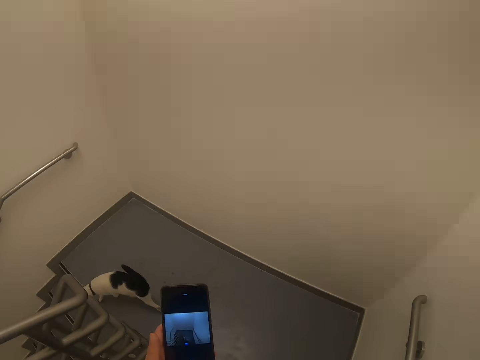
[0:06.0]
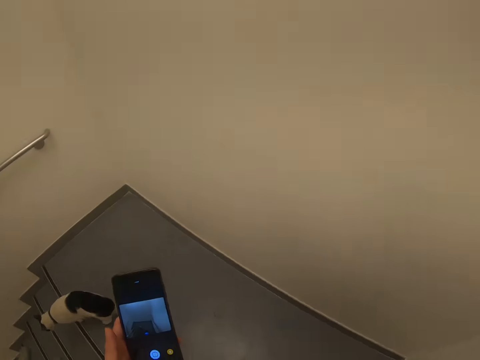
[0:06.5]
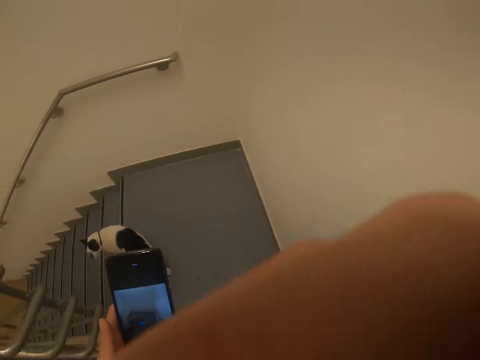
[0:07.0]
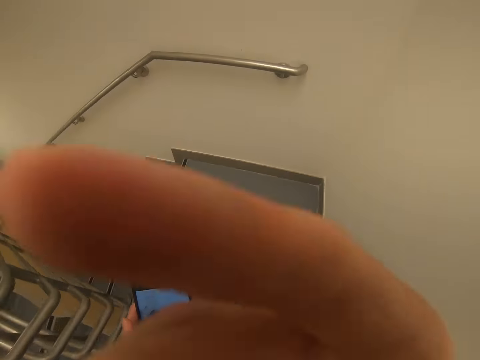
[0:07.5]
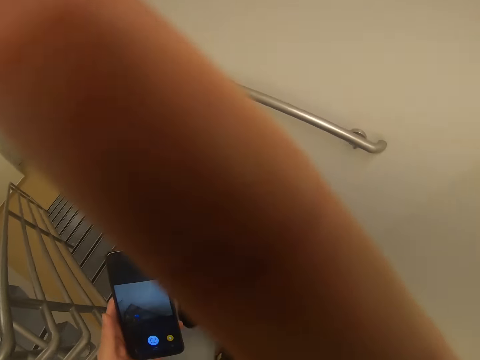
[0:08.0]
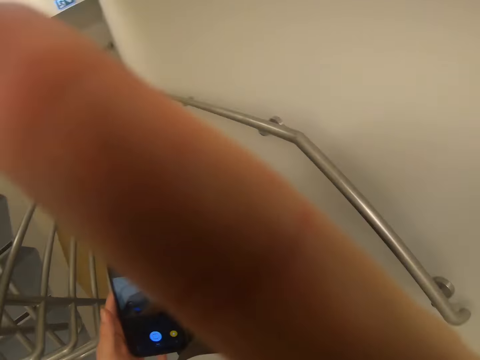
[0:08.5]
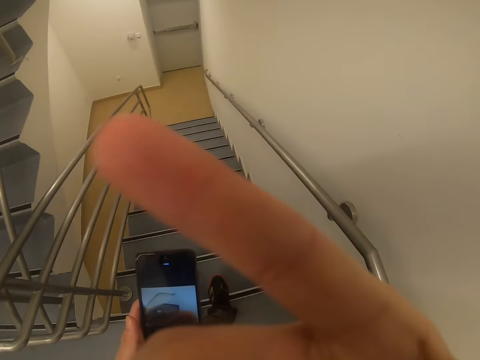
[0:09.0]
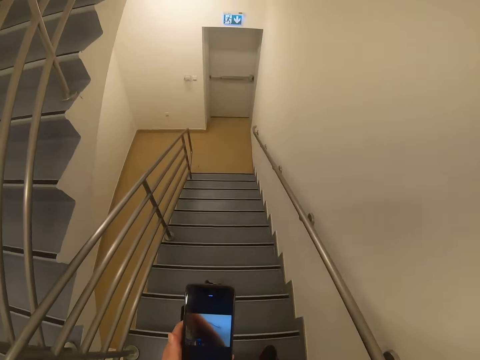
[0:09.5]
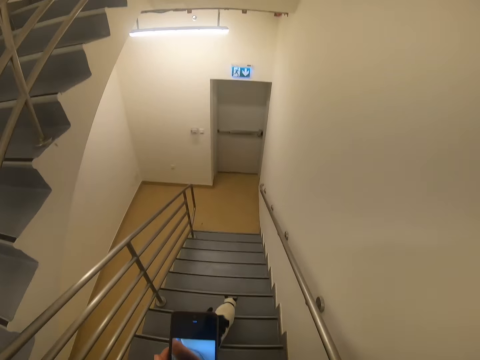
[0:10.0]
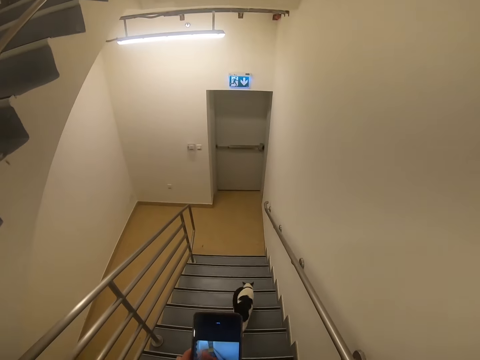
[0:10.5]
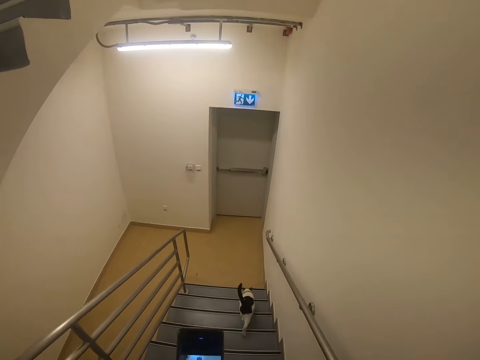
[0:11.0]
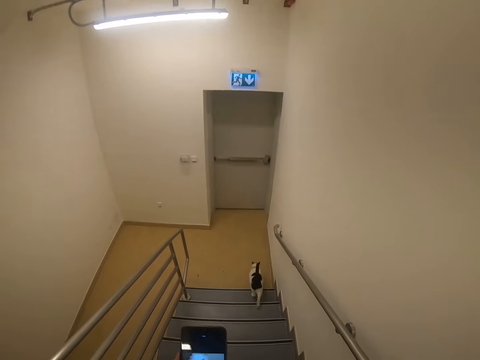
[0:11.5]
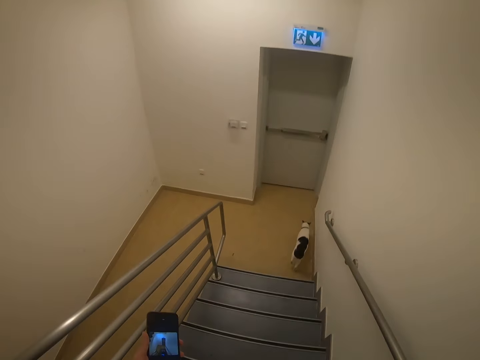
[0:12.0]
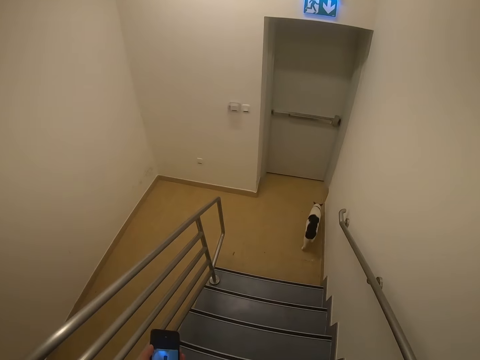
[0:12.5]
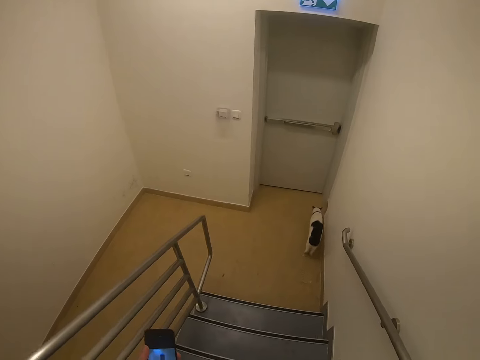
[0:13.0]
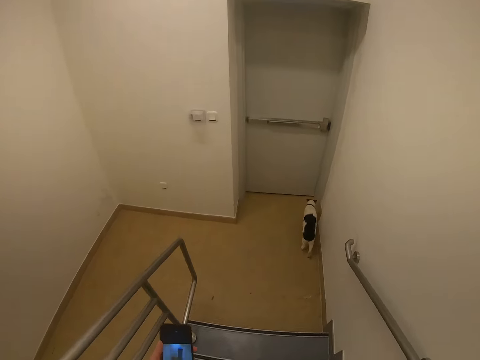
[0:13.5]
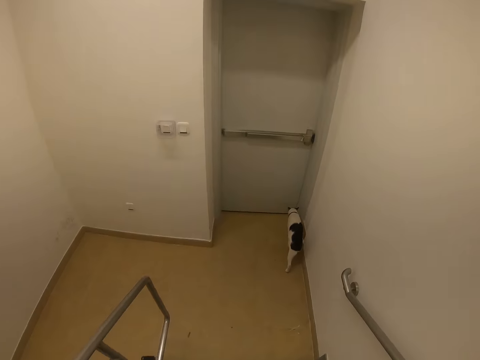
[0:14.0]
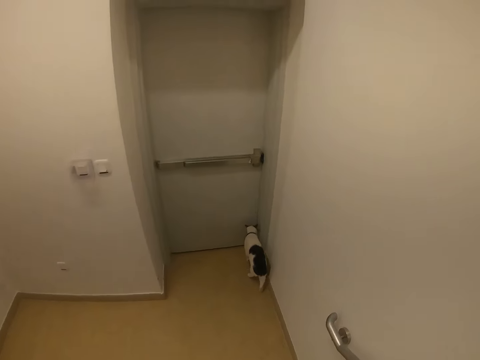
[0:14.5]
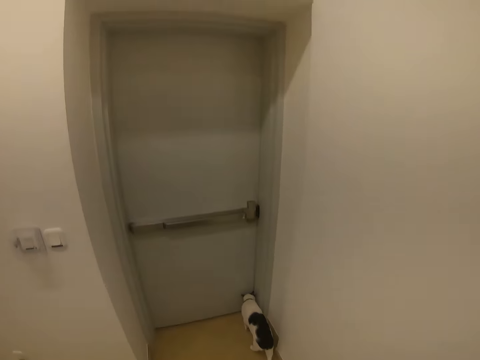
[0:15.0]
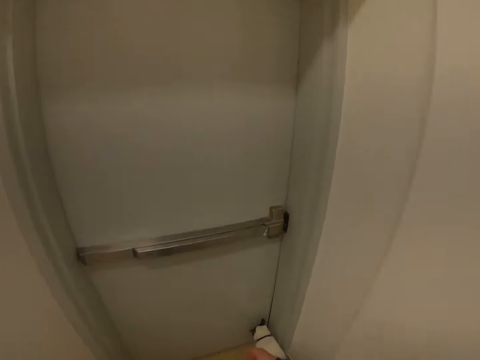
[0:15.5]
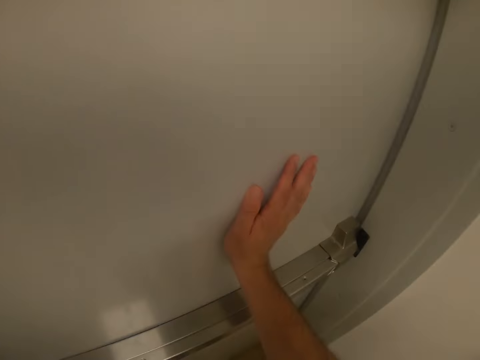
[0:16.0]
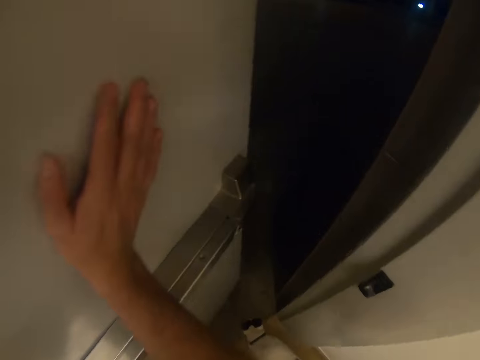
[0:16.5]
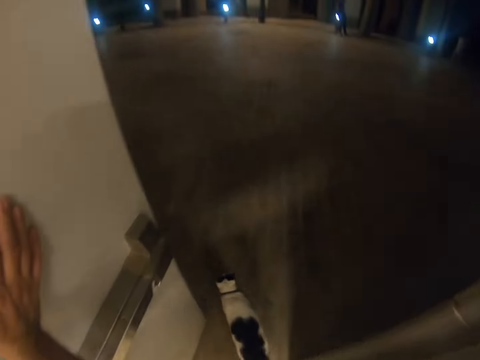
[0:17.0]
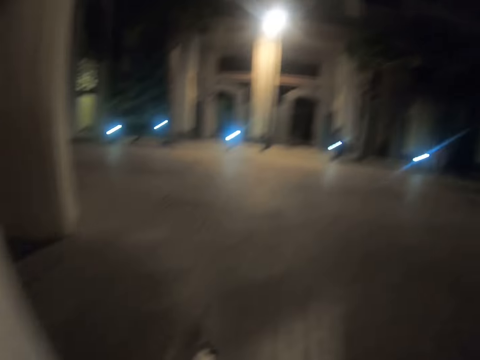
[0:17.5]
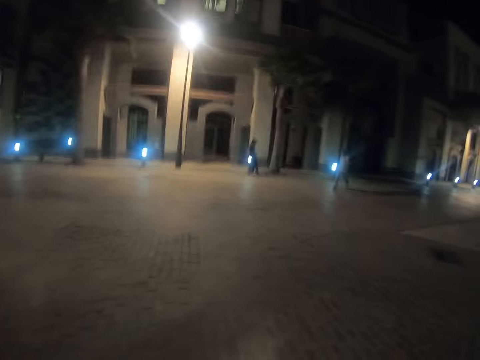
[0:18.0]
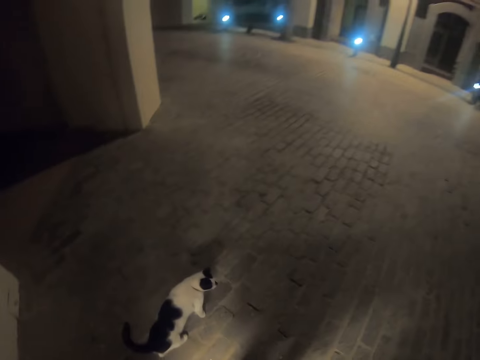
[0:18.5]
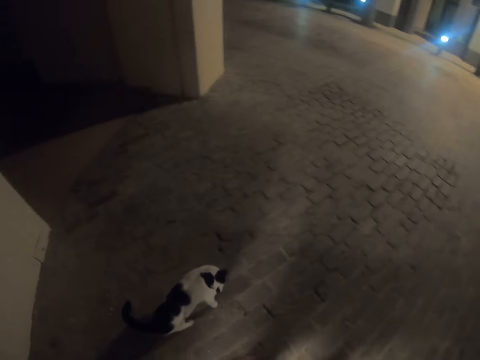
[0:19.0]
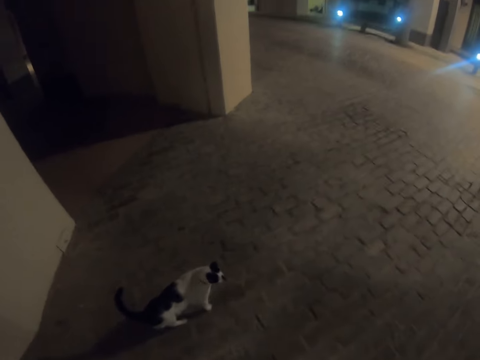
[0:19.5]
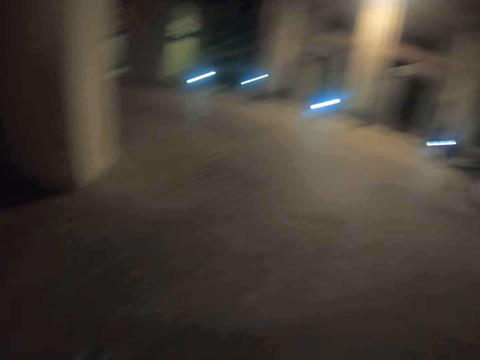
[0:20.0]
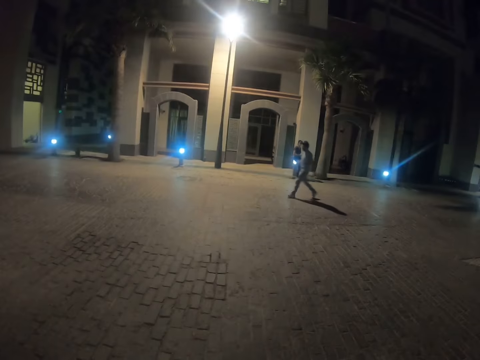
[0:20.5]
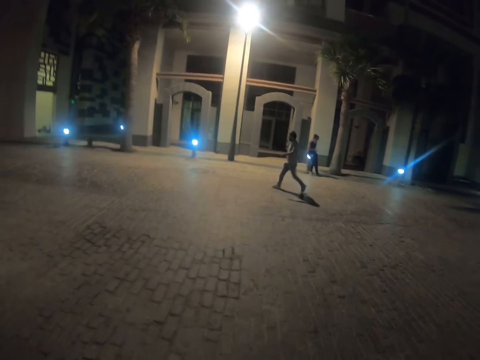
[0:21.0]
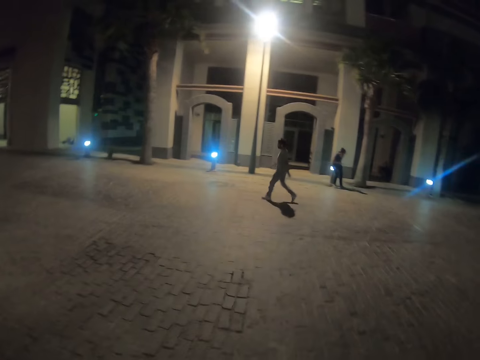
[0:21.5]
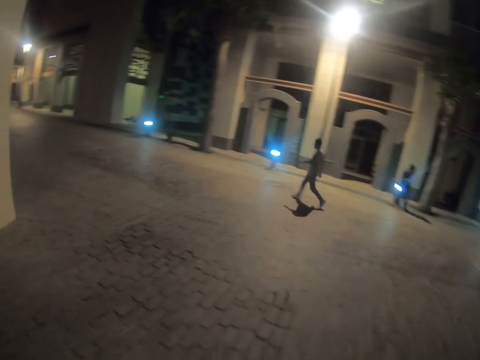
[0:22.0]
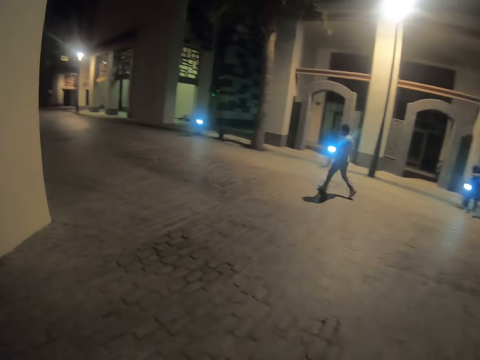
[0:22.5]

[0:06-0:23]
The camera wearer adjusts the camera with his right hand. He climbs down the stairs. He pushes the door. He opens the door. He walks on the pavement. A person walks across the pavement.

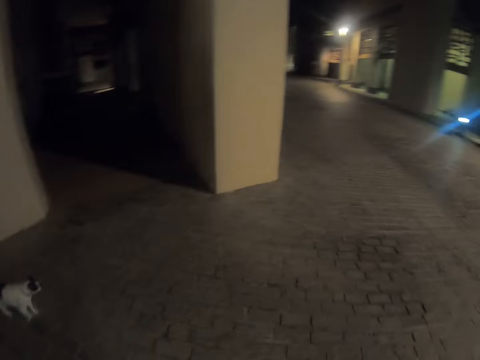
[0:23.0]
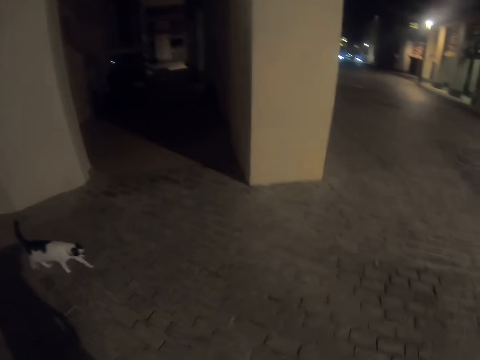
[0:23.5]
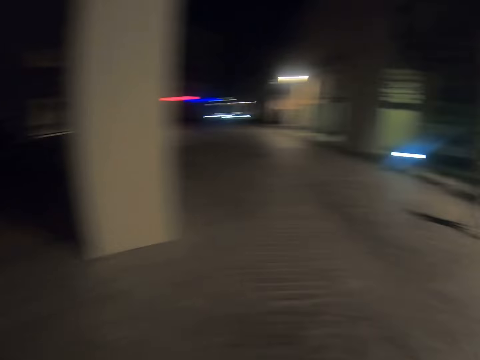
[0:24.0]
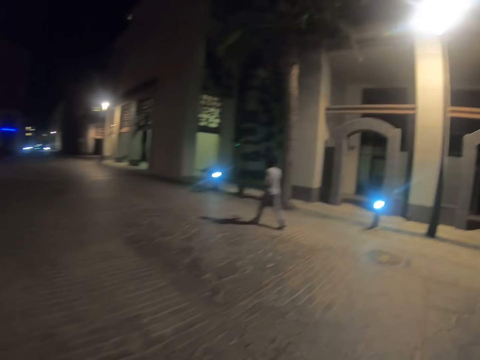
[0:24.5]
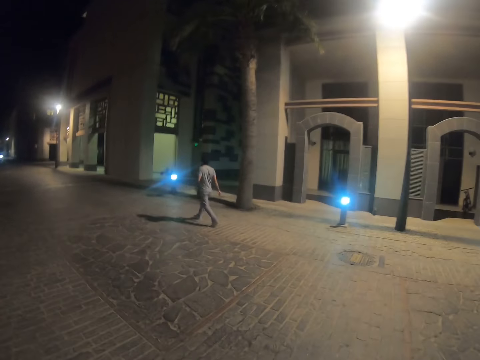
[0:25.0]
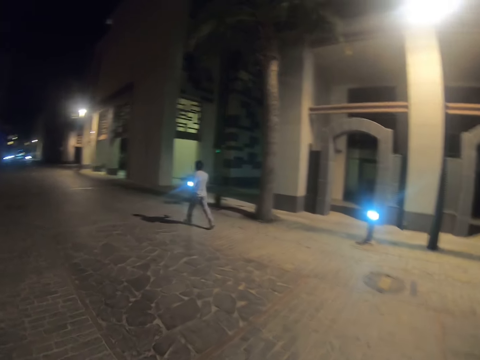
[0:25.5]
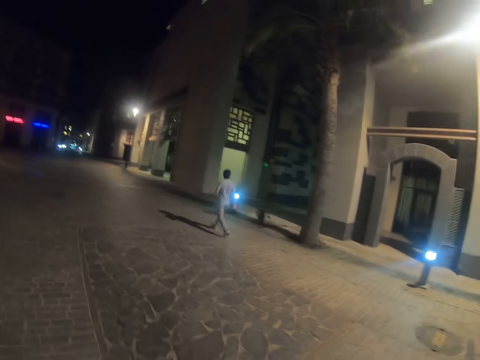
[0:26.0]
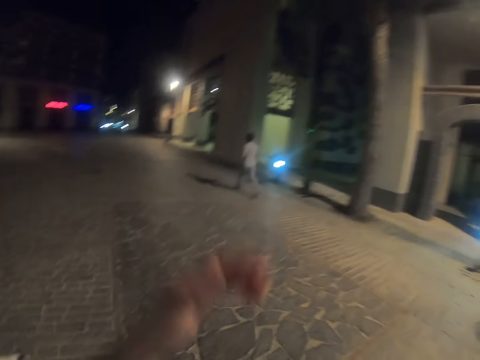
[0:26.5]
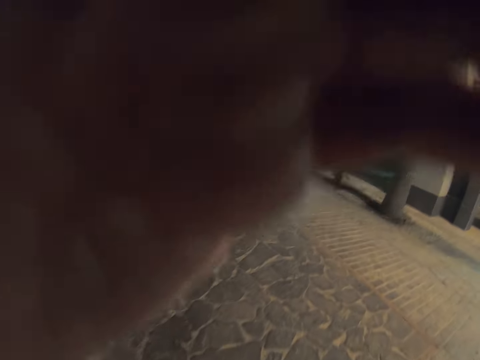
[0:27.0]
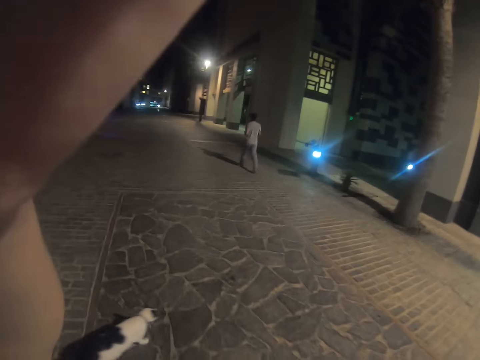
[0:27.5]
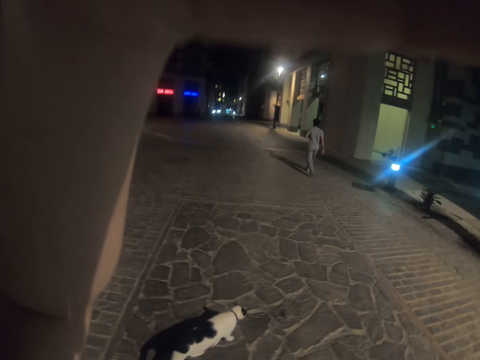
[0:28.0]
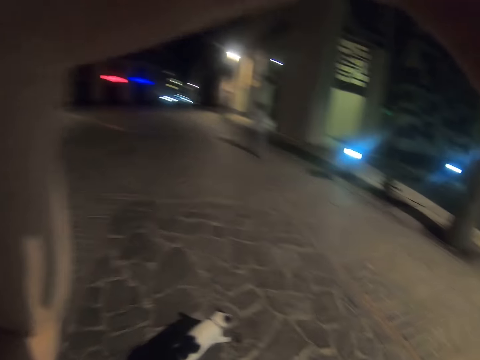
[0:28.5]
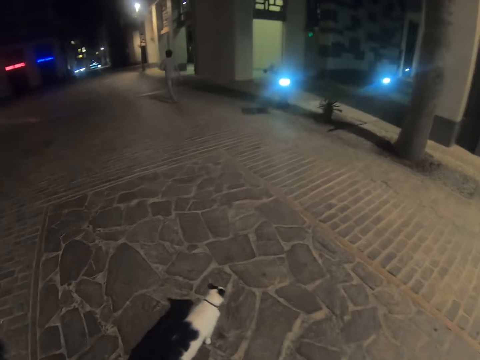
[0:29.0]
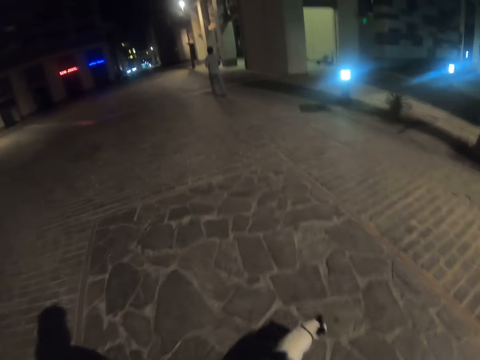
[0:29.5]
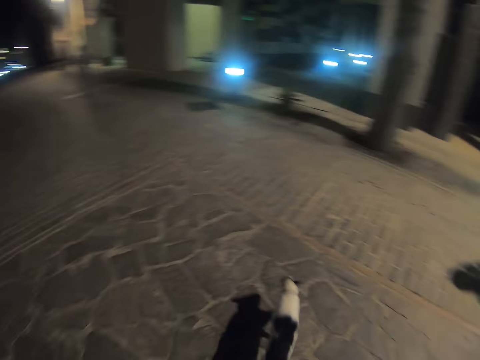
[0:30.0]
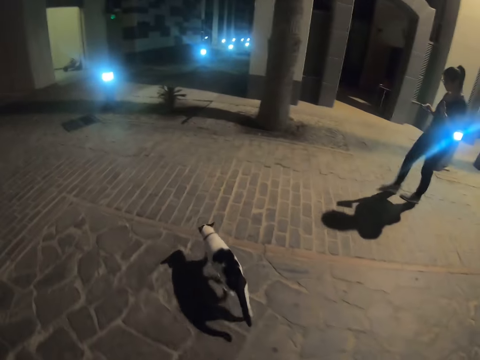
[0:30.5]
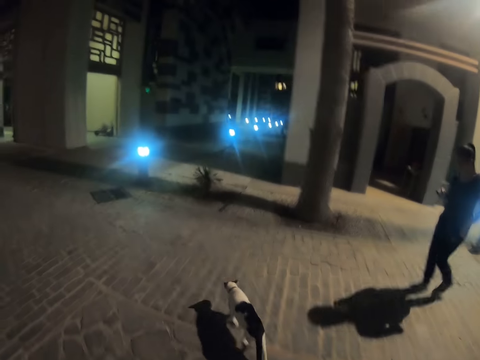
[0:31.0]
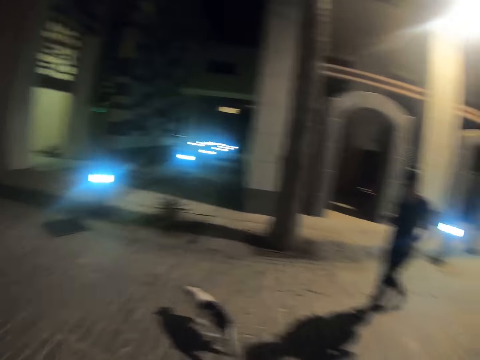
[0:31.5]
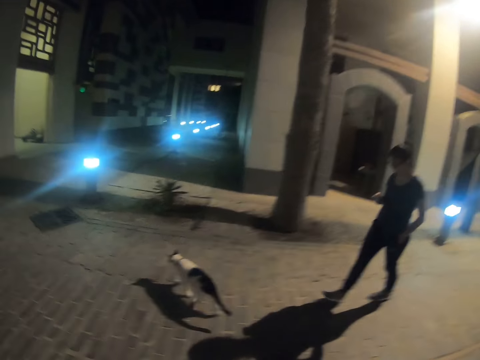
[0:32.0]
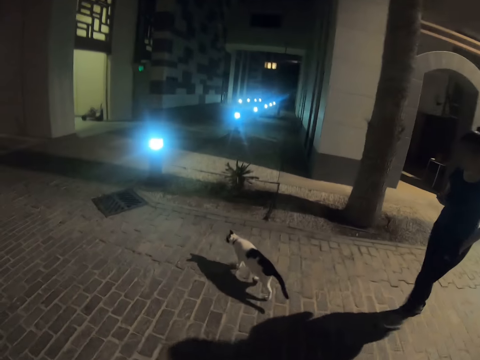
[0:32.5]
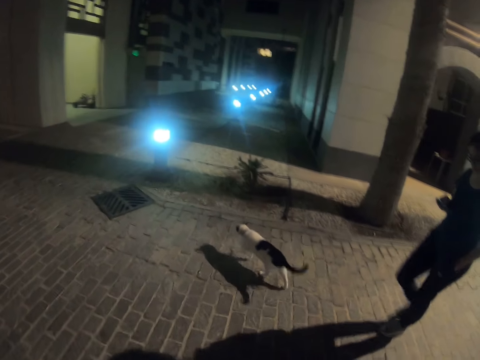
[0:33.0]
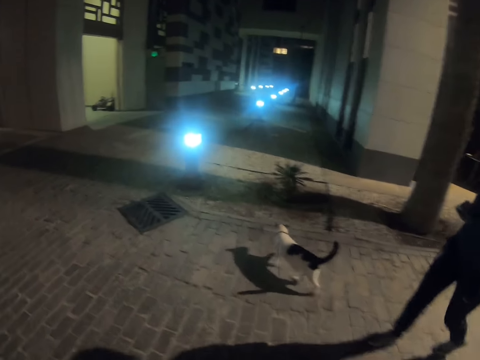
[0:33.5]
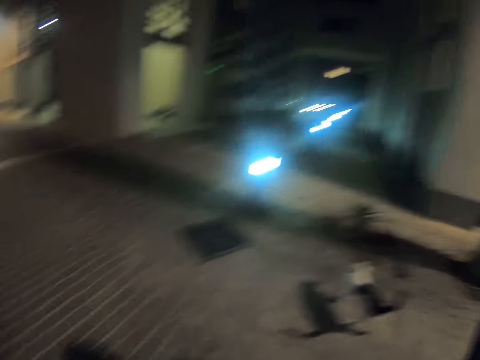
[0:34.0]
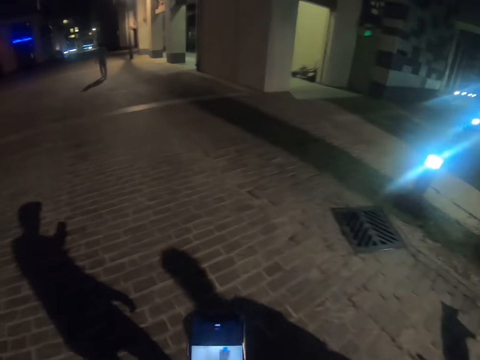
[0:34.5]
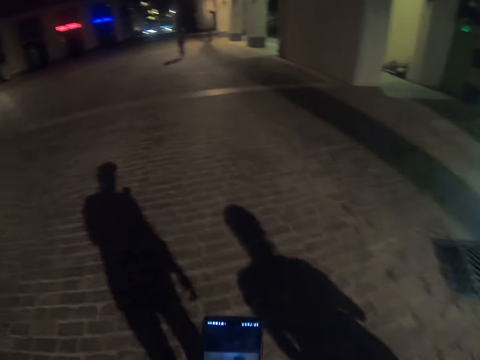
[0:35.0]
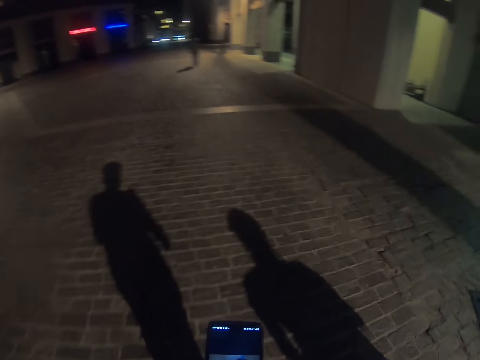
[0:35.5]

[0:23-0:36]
The camera wearer looks at the cat. He walks across the pavement. He adjusts the camera with his left hand. He touches the camera. He walks on the pavement. A woman walks on the road. The woman walks on the pavement. The camera wearer operates the phone.
